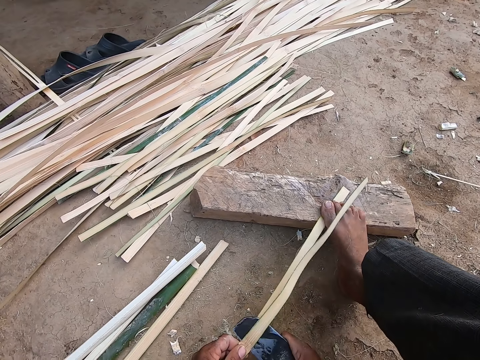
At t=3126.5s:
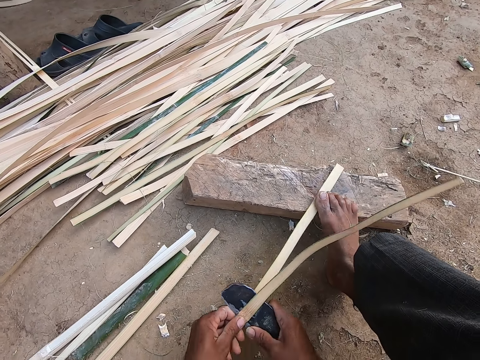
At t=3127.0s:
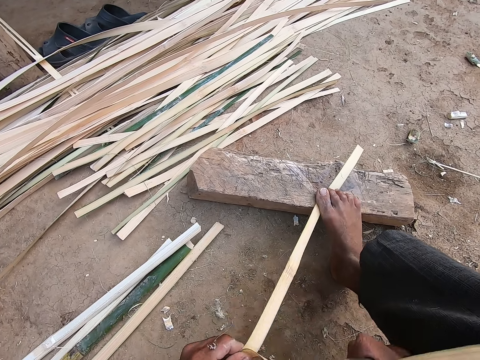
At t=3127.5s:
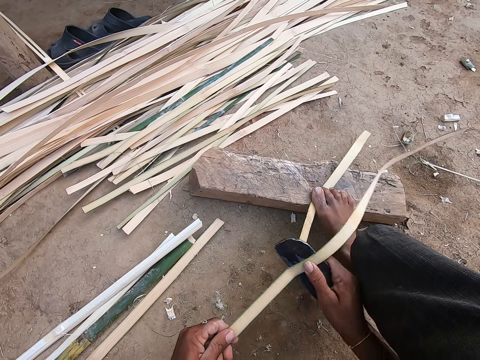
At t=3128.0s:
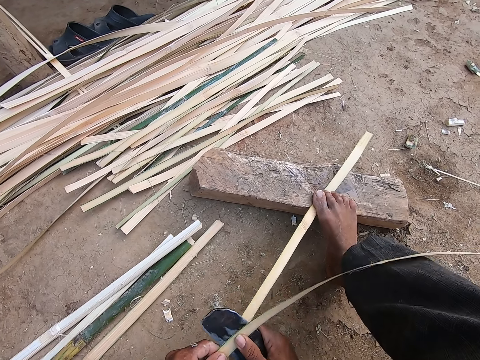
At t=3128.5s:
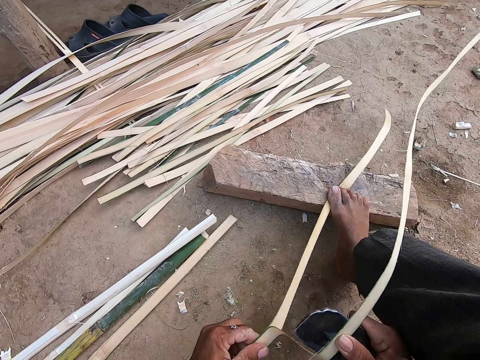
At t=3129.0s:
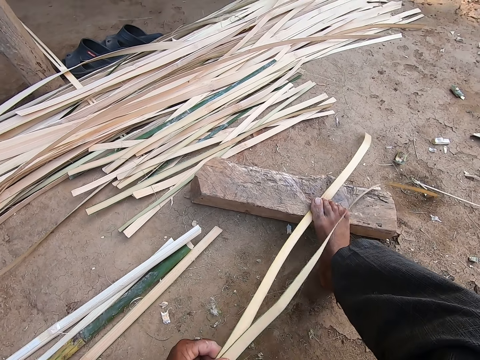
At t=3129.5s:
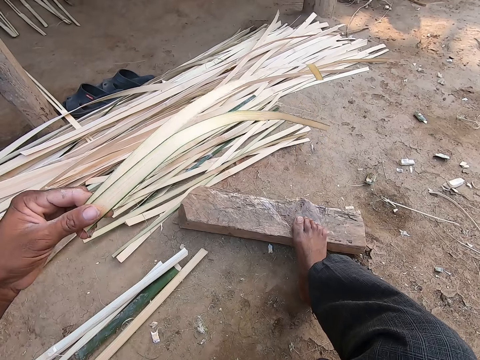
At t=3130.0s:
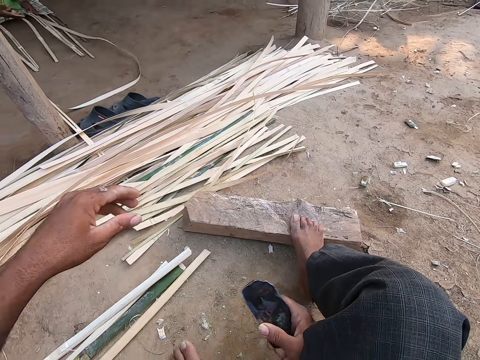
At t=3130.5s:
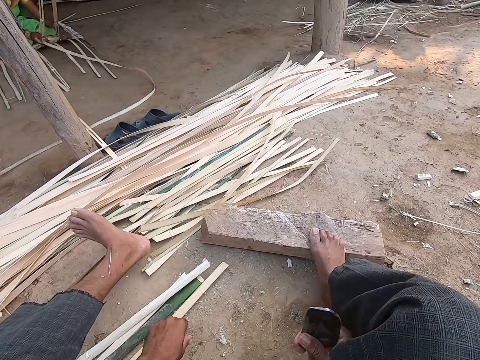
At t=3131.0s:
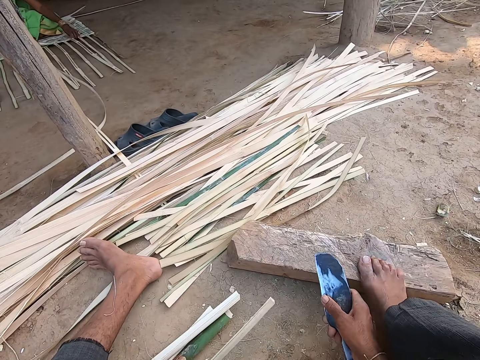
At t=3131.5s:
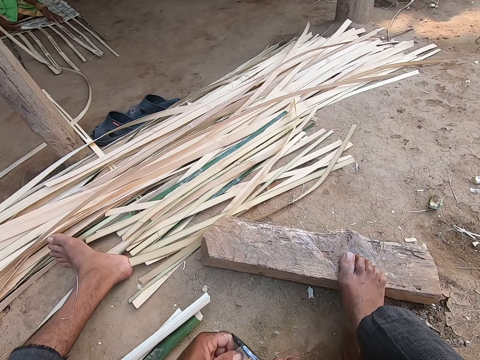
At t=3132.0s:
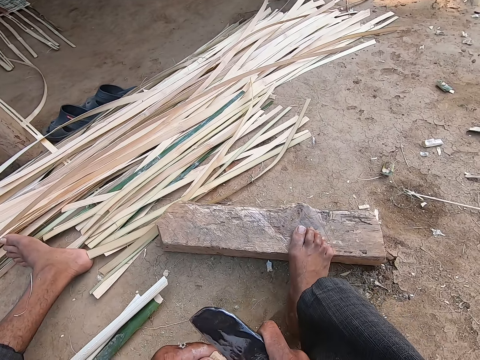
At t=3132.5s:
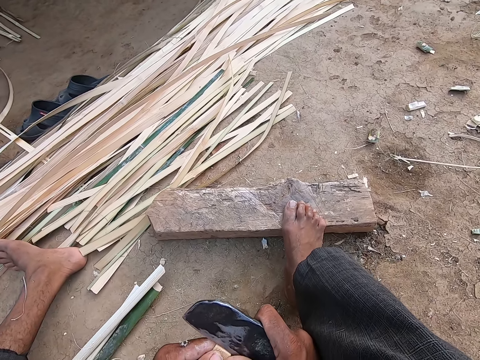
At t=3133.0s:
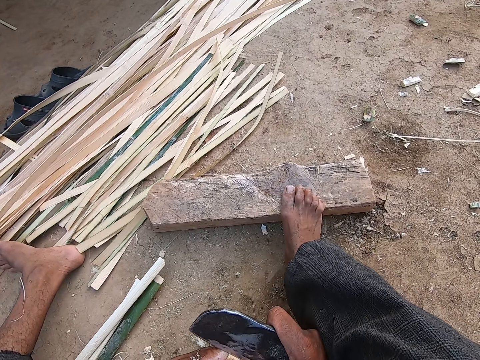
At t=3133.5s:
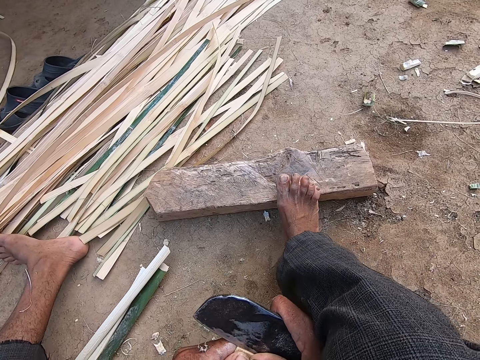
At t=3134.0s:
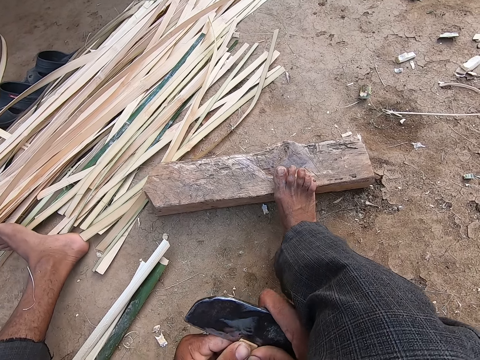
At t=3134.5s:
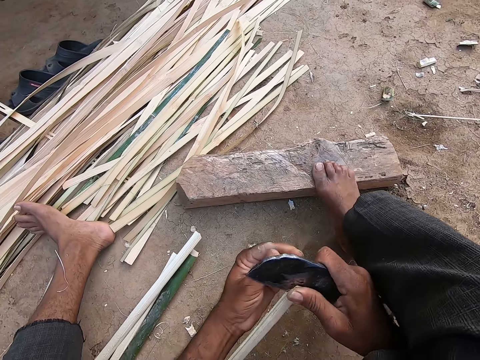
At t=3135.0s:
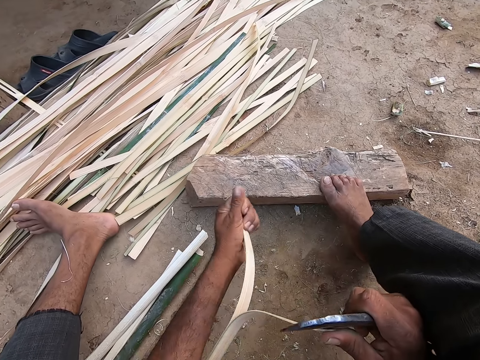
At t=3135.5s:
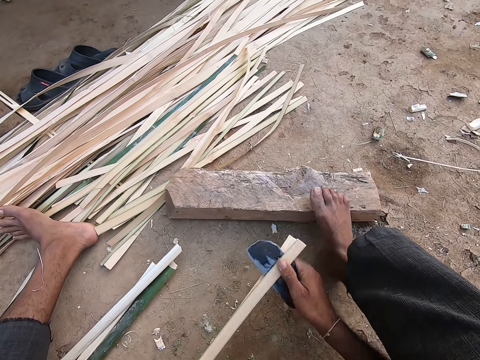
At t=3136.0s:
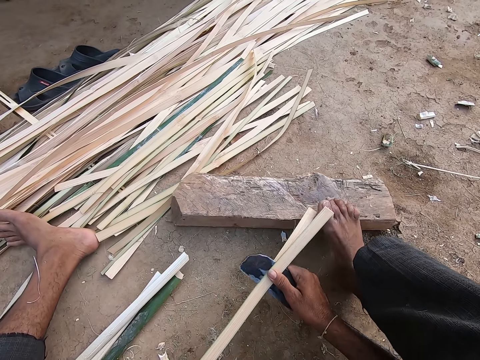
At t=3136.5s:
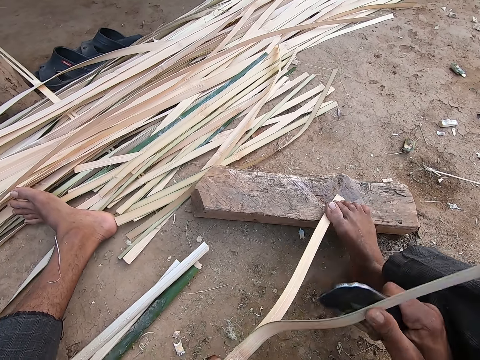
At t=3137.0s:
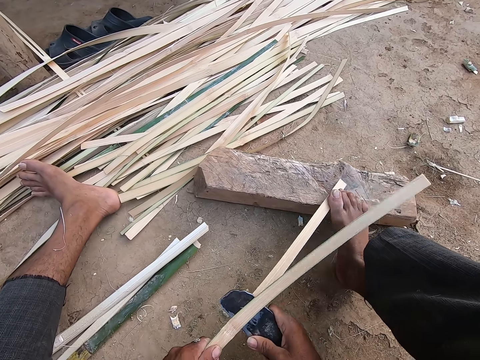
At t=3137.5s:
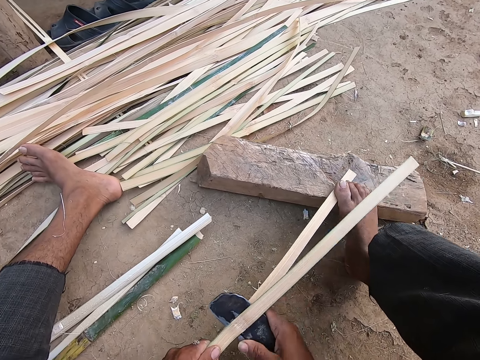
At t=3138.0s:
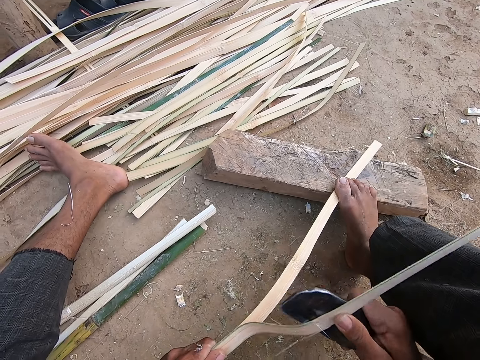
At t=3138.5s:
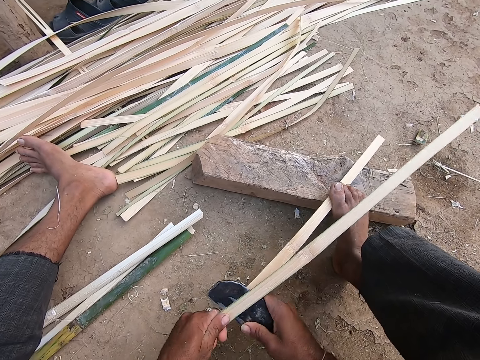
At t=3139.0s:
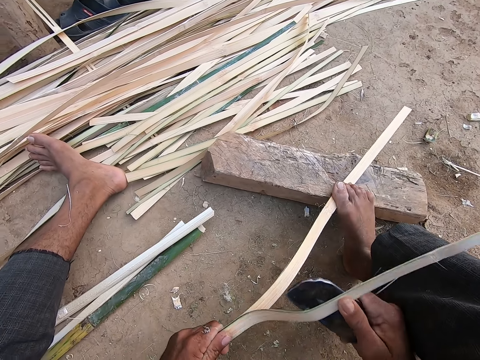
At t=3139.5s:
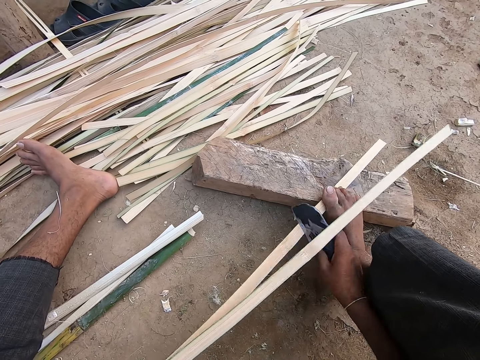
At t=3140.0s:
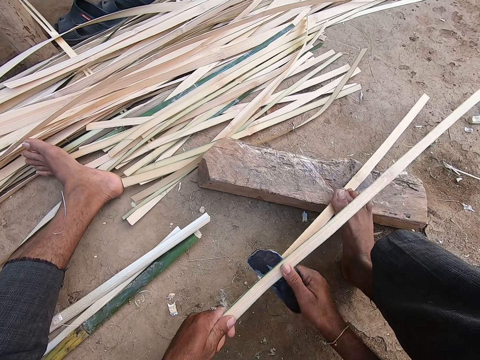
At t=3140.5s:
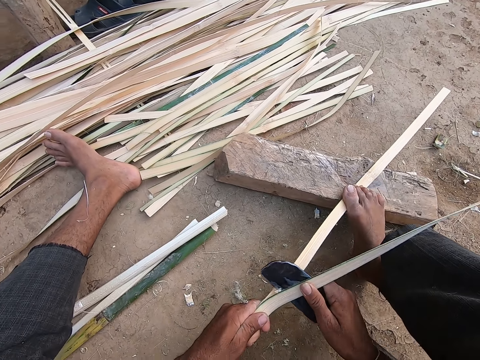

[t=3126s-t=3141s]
The camera wearer cuts the bamboo. He pulls the bamboo. He lifts the bamboo. He drops the bamboo strips in his left hand on the ground. The woman weaves the mat on the ground with bamboo strips. The camera wearer moves his hand back and moves his leg forward. He picks a bamboo strip from the ground with his left hand. He moves the knife forward. He presses the knife on the bamboo. He cuts the bamboo strip in his left hand with the kukri in his right hand. He pulls the knife. He cuts the bamboo. He holds the bamboo strip on the piece of wood on the ground with his right leg. He pulls the bamboo. He cuts the bamboo.

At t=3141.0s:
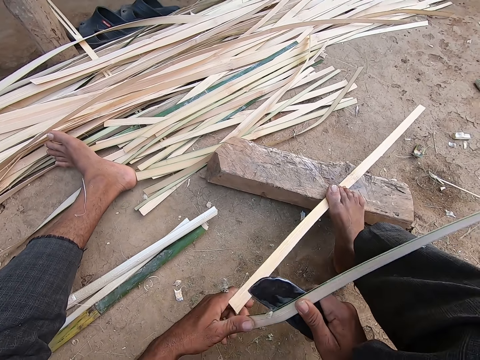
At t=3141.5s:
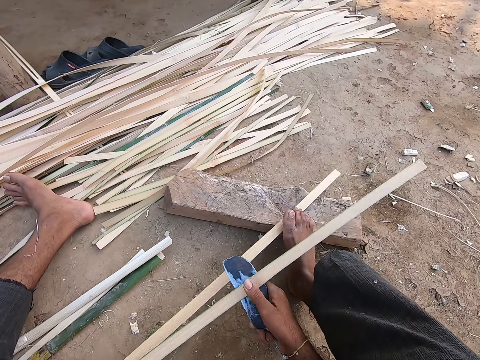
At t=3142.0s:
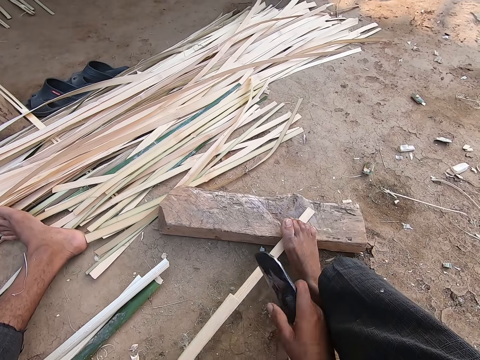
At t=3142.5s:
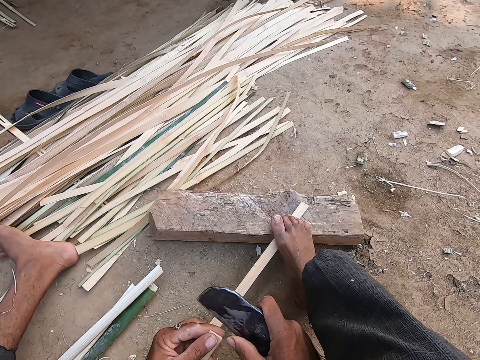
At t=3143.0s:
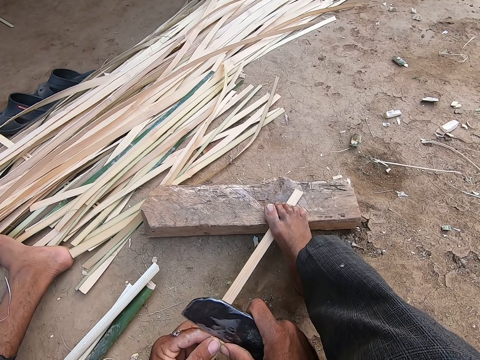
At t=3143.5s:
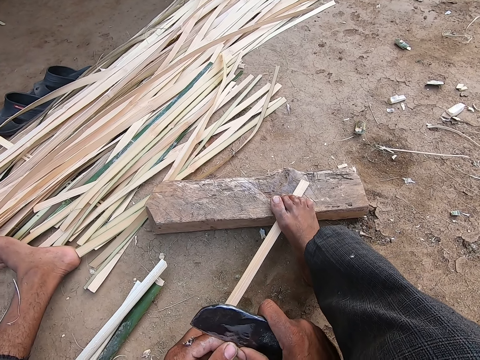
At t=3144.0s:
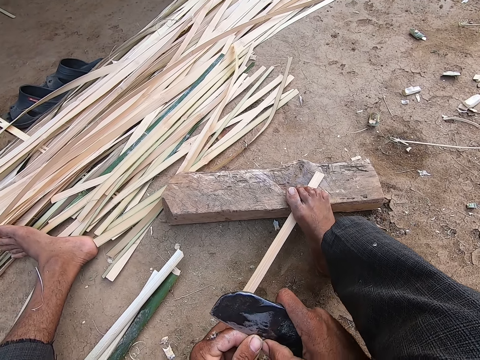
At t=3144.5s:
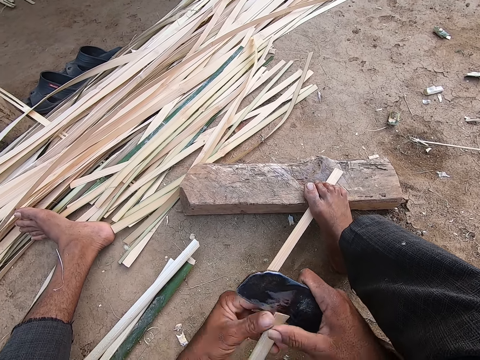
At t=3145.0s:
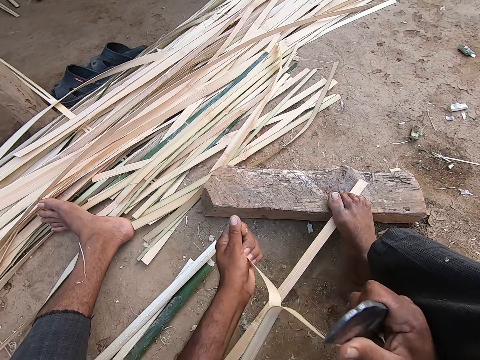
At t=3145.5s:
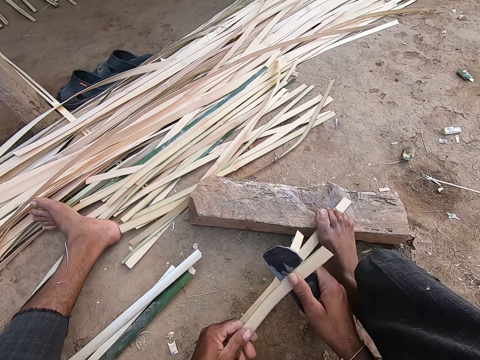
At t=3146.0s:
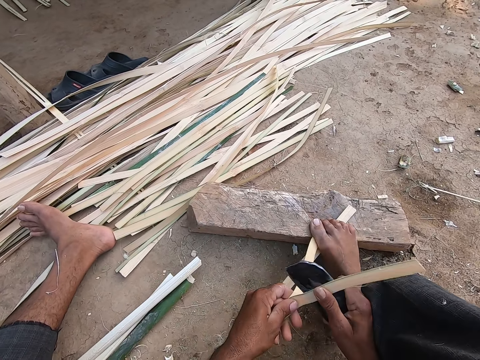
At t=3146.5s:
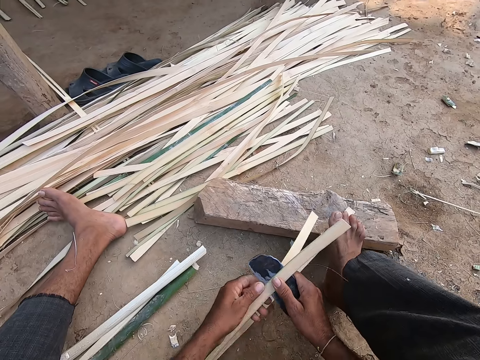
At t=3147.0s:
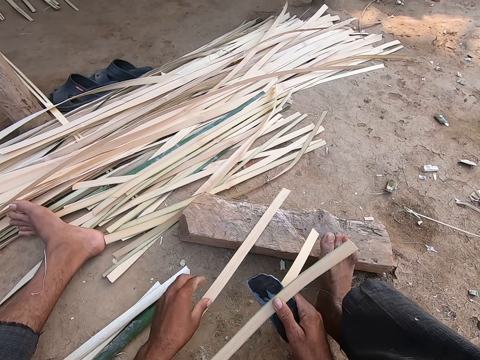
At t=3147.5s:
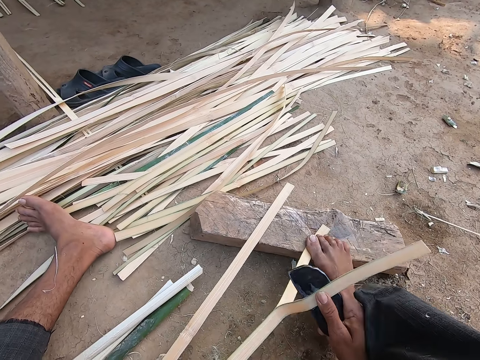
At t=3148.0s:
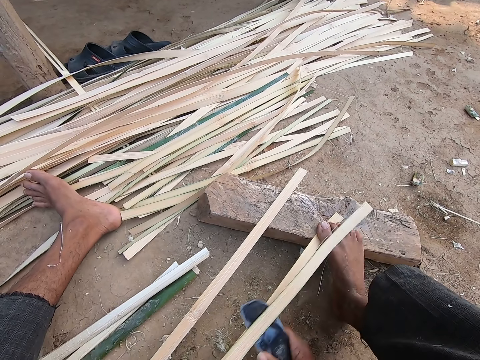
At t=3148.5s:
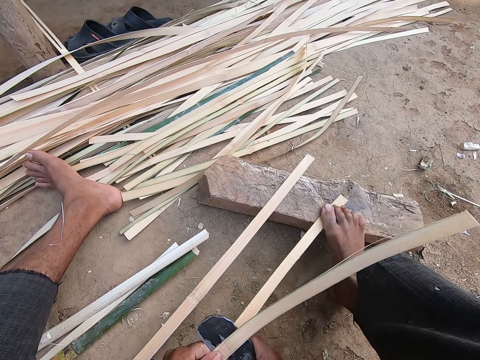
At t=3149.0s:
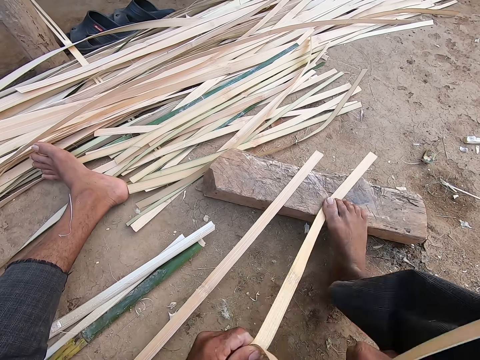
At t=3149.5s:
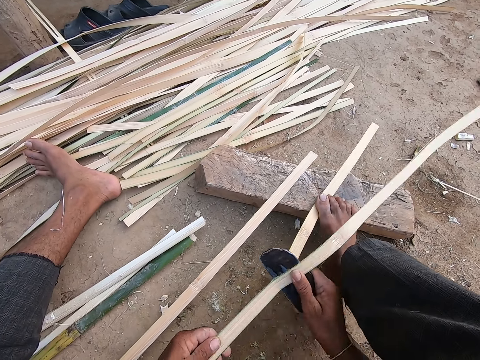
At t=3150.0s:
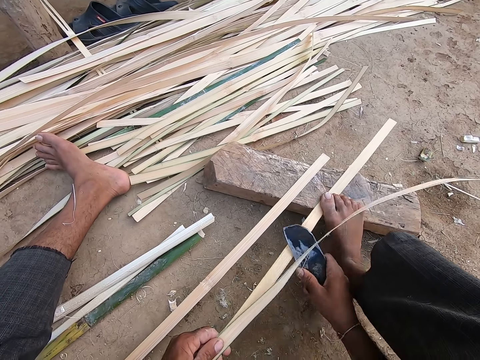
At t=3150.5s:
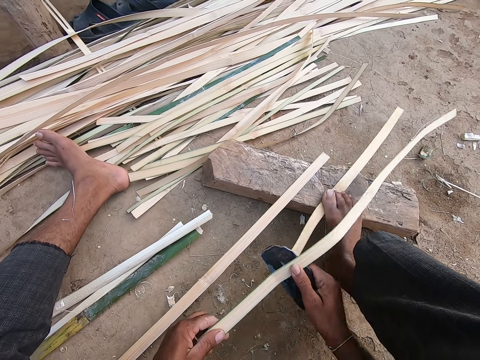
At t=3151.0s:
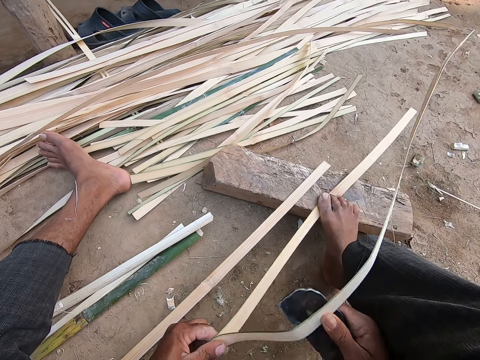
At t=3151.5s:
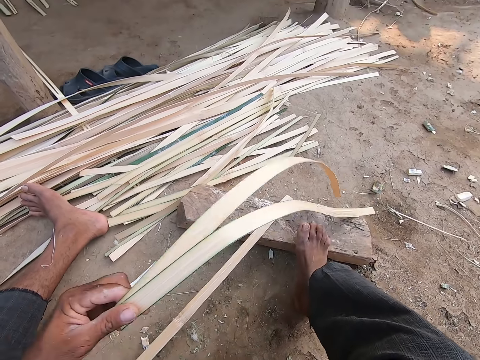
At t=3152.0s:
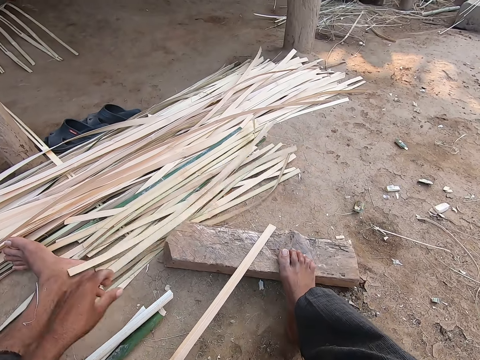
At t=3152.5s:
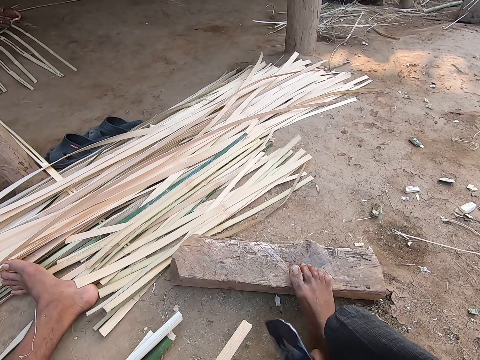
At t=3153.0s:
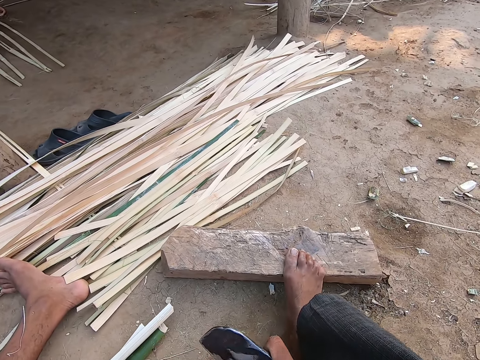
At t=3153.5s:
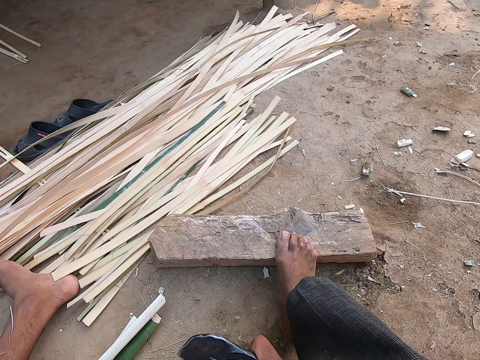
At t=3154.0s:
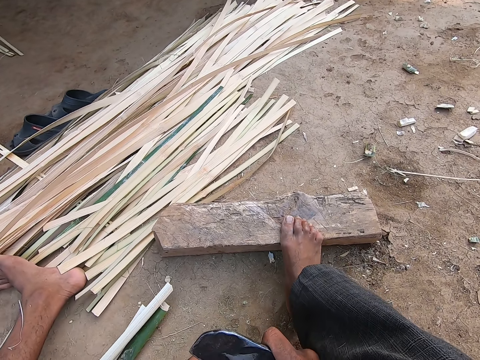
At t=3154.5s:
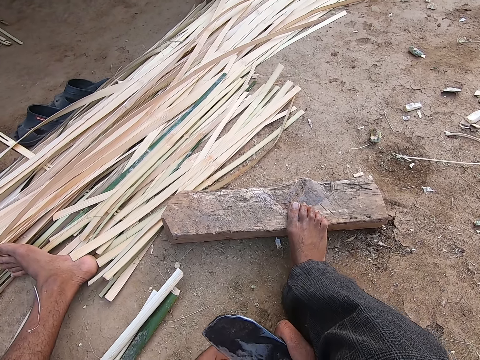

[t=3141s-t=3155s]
The camera wearer moves the knife. He presses the knife on the bamboo. He cuts a bamboo strip in his left hand with the kukri in his right hand. He pulls the bamboo. He moves the bamboo strip from the piece of wood on the ground with his left hand. He holds the bamboo strip on the piece of wood on the ground with his right leg. He cuts the bamboo strip in his left hand with the kukri in his right hand. He pulls the bamboo. He drops the bamboo strips in his left hand on the ground. He picks the bamboo strip from the piece of wood on the ground with his left hand.
